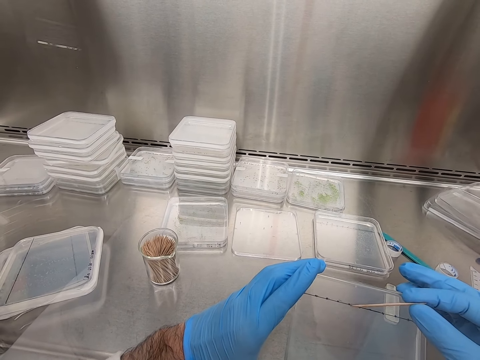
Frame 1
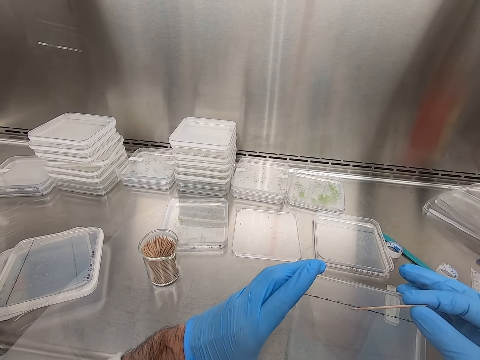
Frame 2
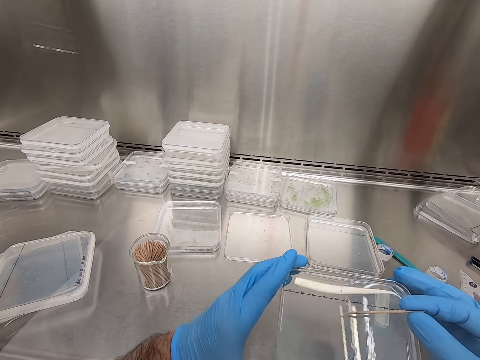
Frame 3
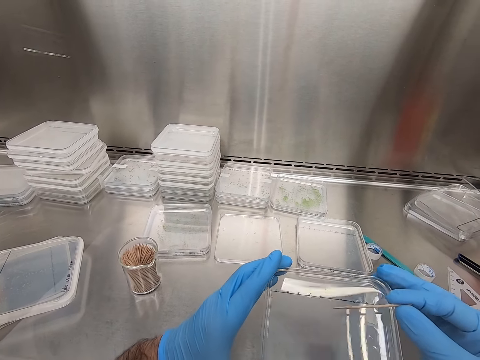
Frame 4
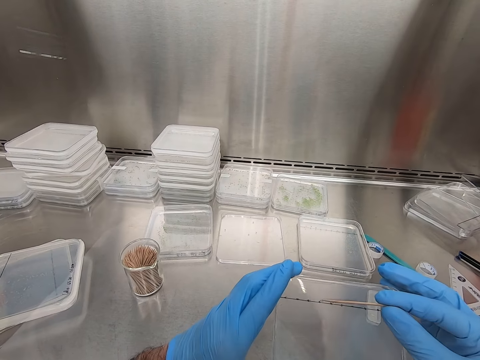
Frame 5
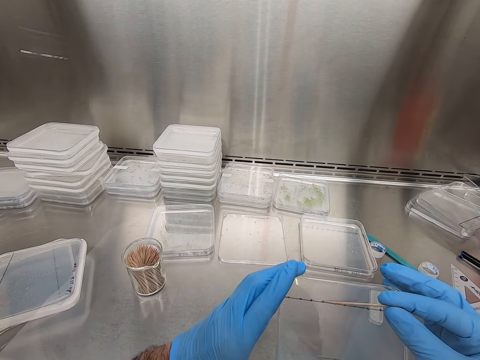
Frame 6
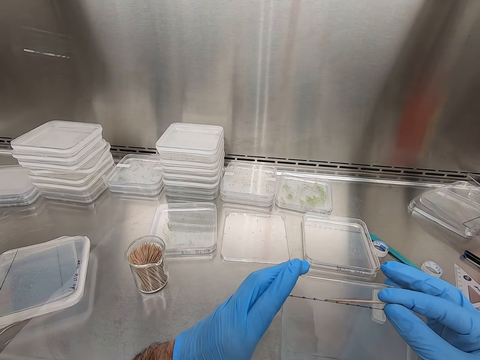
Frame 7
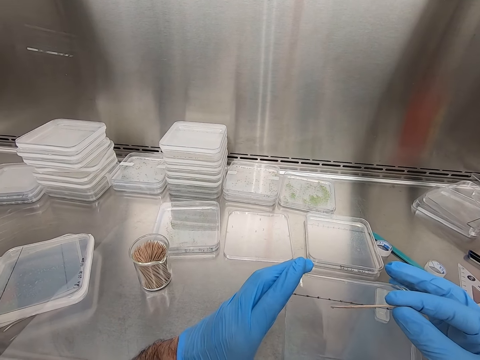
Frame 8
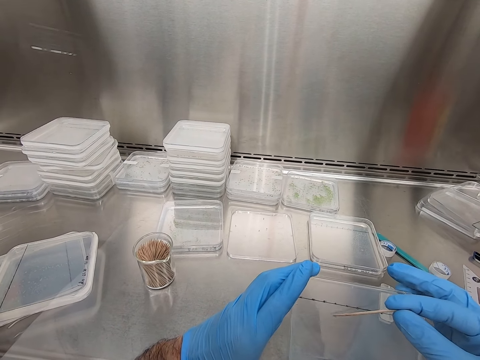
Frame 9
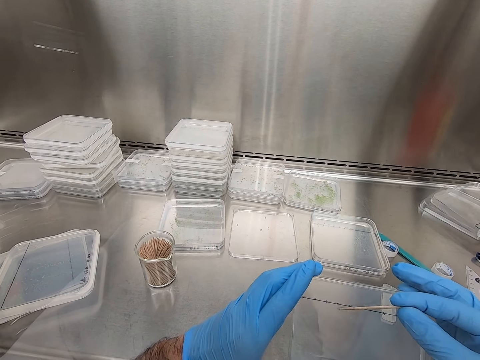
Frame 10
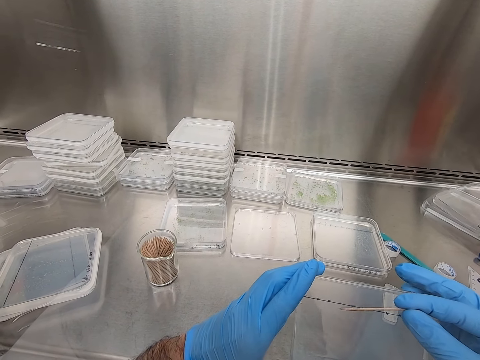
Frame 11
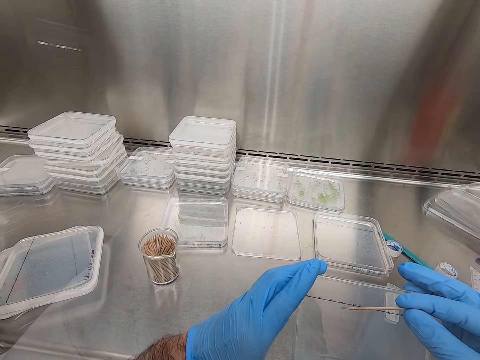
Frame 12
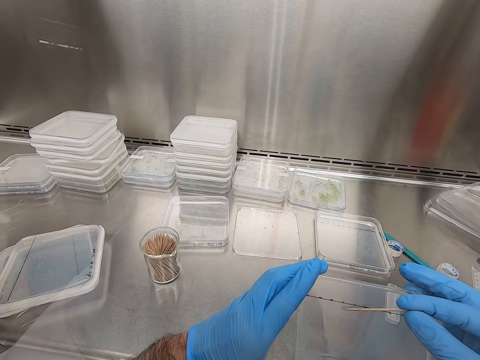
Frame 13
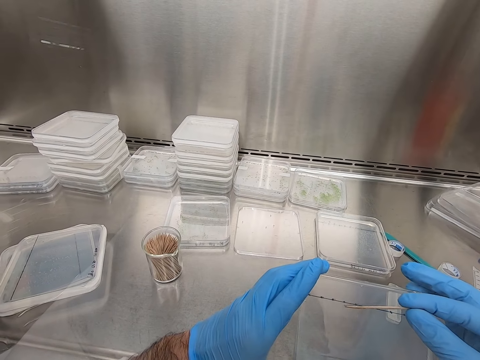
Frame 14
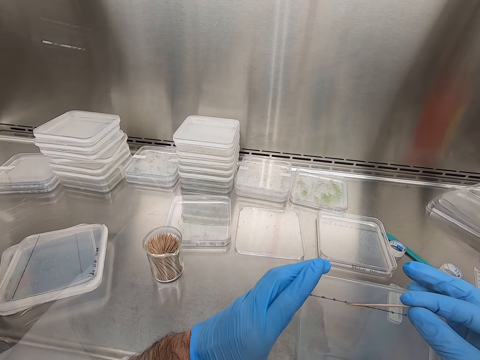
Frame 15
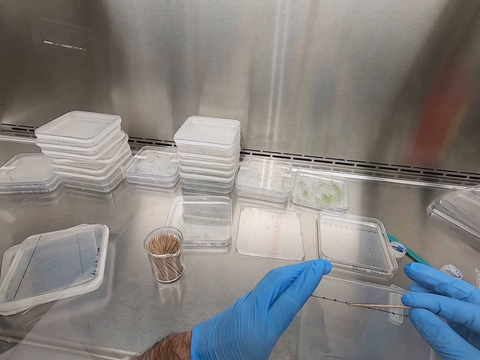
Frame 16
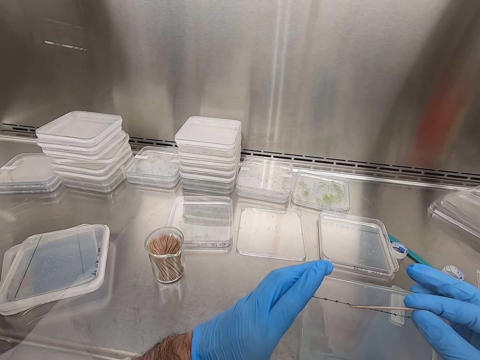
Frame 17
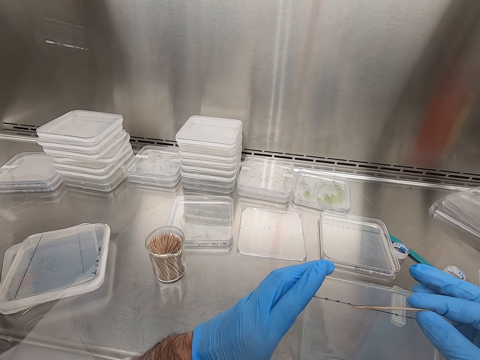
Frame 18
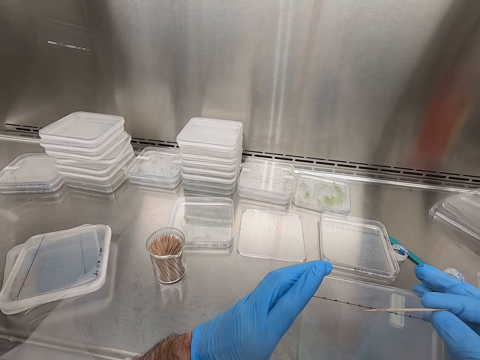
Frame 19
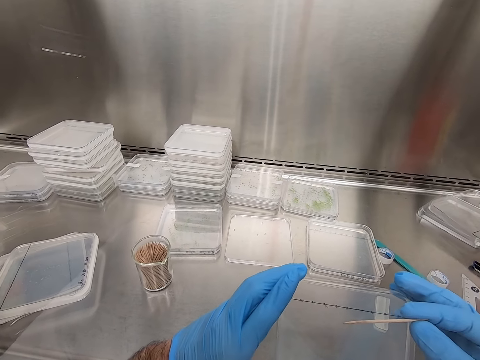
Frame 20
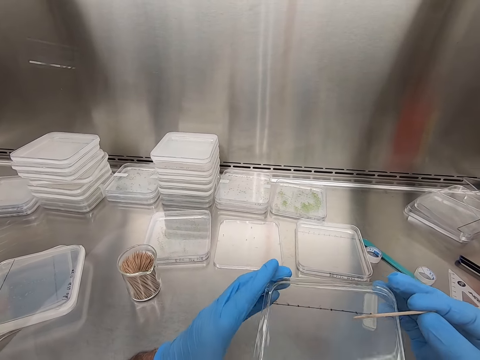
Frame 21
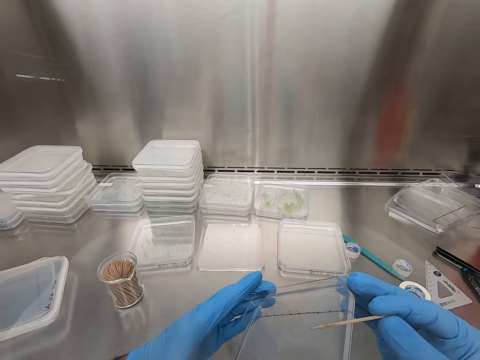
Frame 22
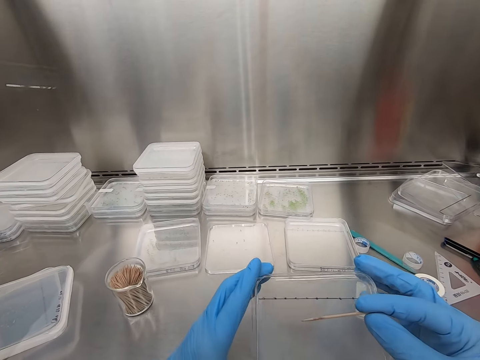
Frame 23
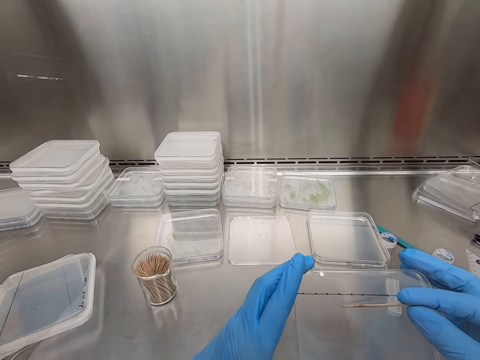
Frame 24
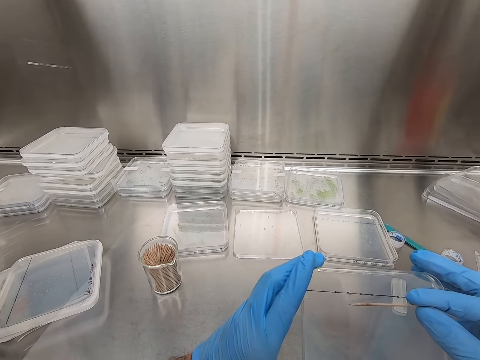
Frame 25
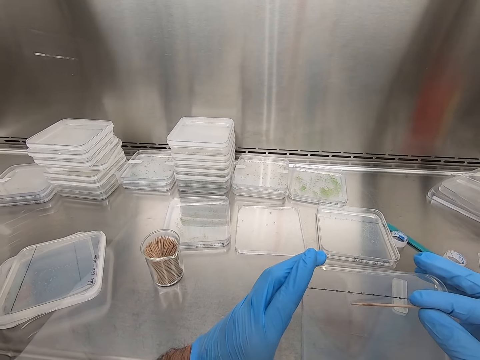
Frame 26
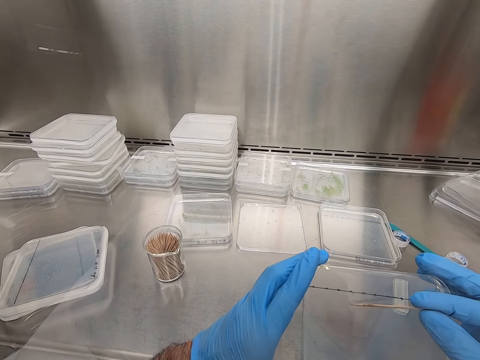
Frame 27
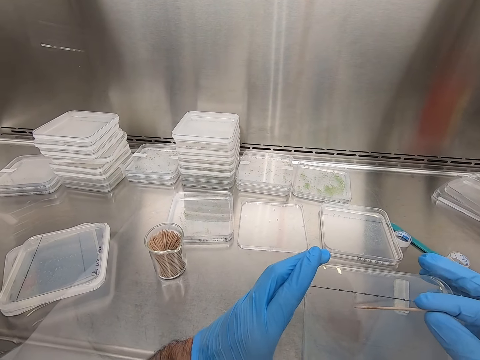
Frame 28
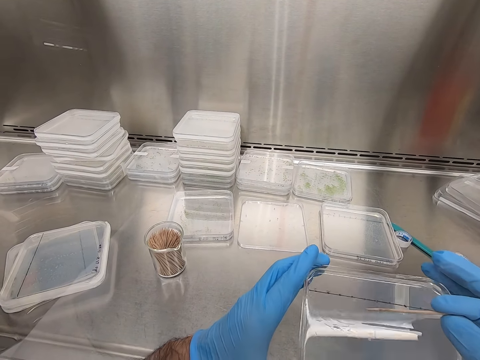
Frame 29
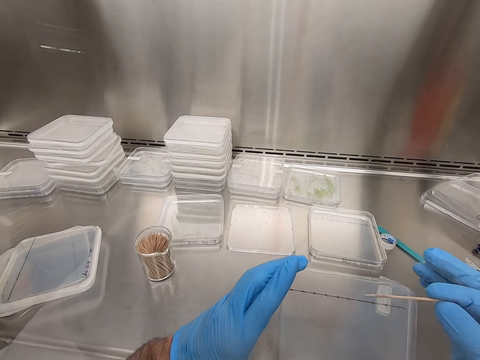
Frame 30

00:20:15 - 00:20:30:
The camera wearer tilts the container. They tilt the container again. They move the specimen in the container.

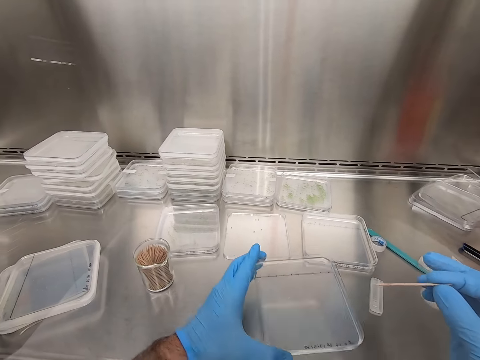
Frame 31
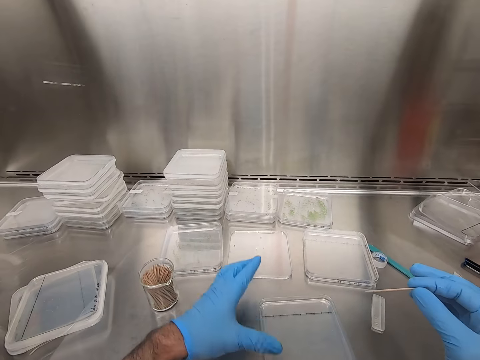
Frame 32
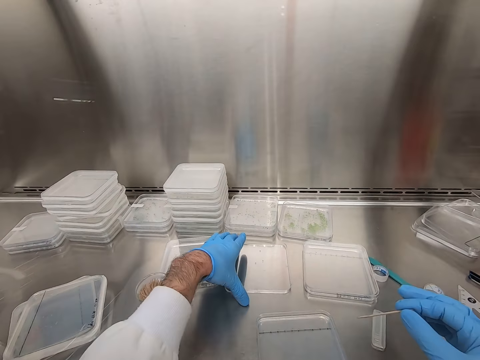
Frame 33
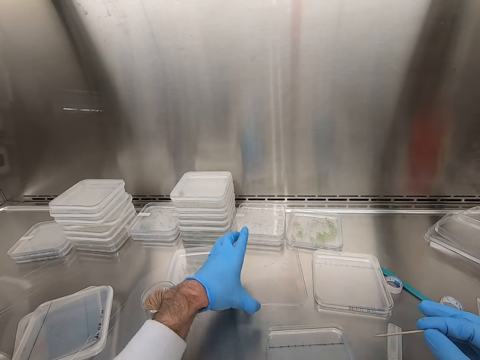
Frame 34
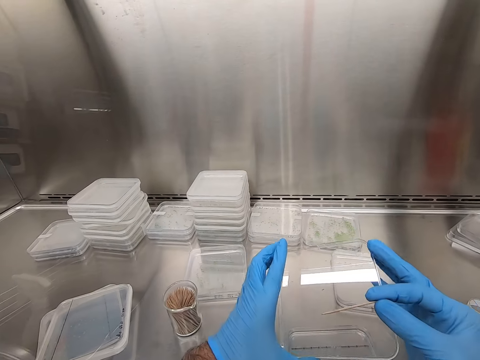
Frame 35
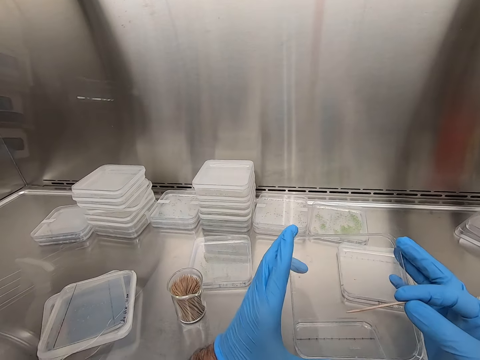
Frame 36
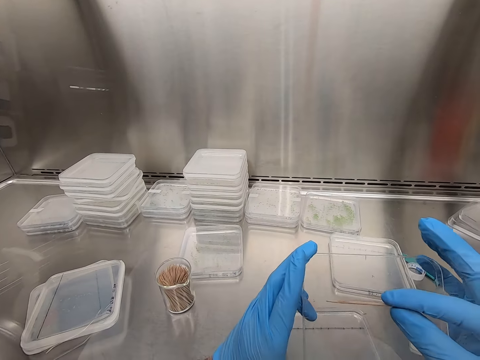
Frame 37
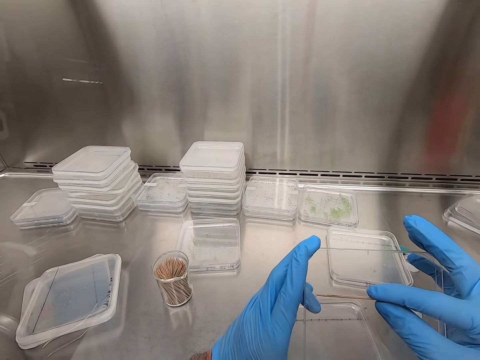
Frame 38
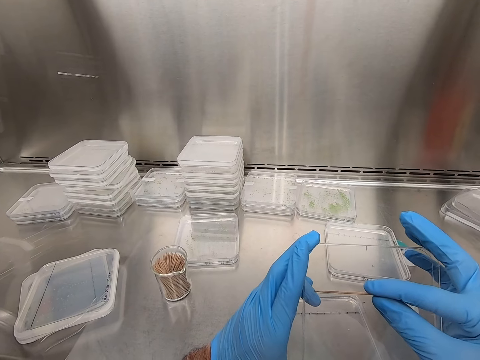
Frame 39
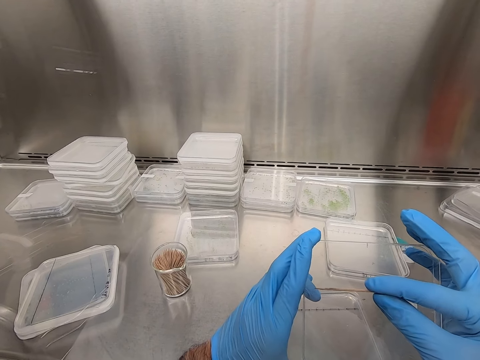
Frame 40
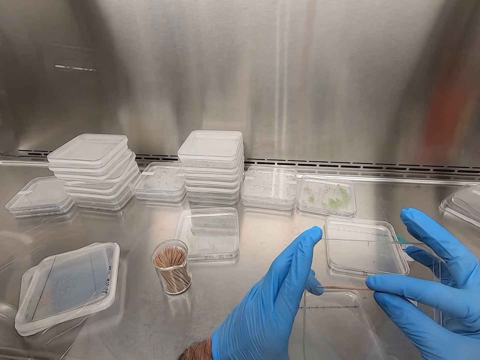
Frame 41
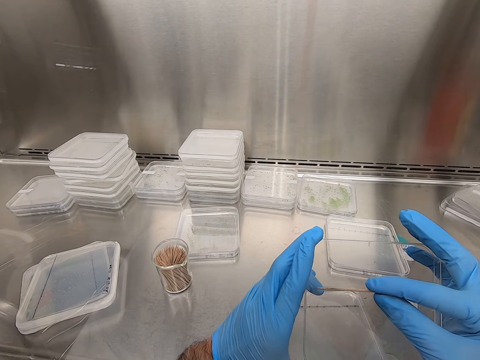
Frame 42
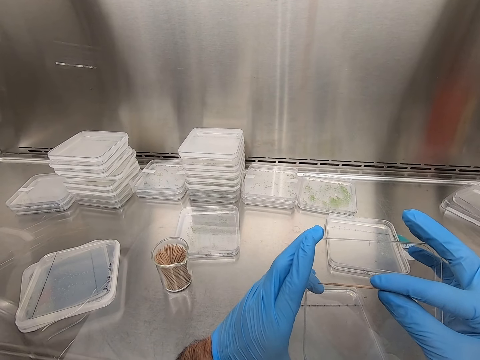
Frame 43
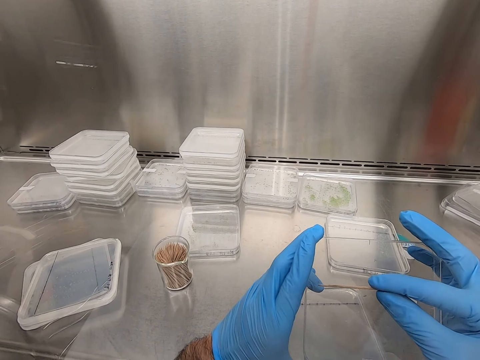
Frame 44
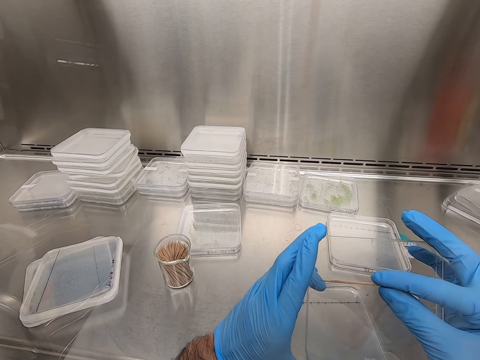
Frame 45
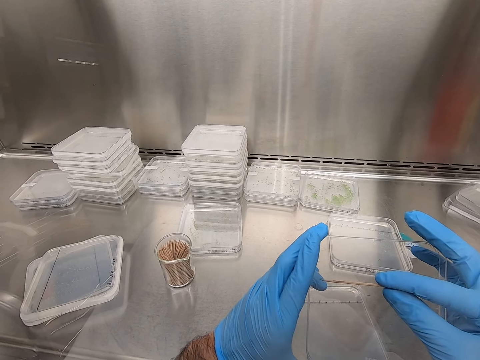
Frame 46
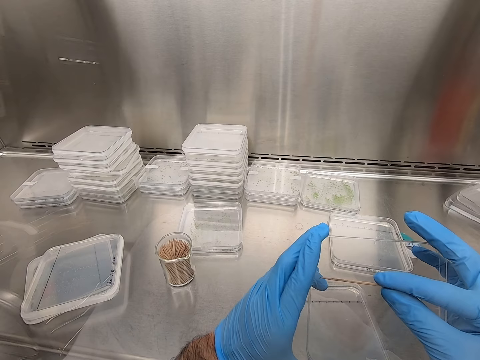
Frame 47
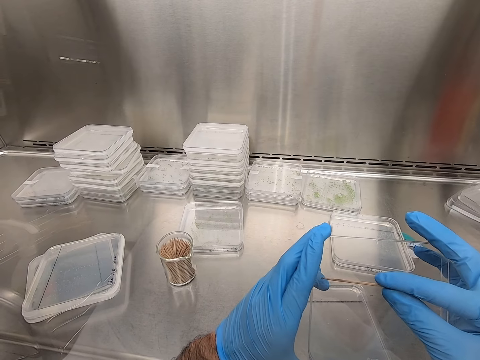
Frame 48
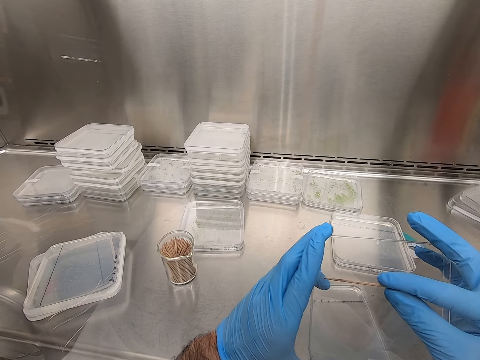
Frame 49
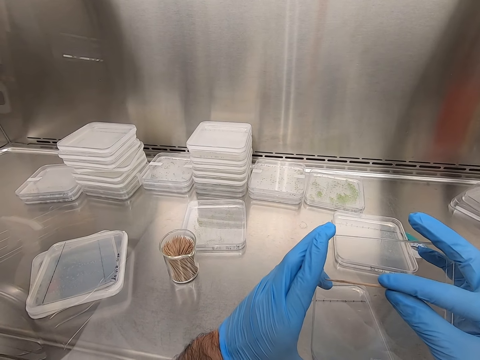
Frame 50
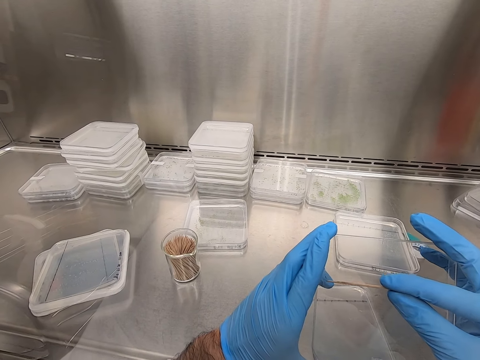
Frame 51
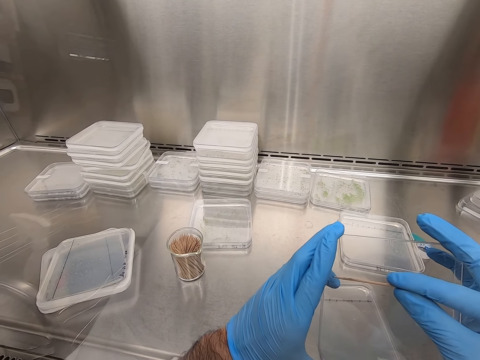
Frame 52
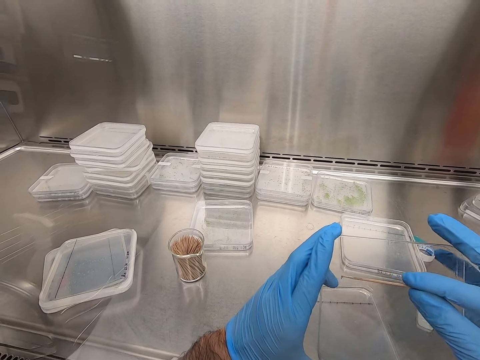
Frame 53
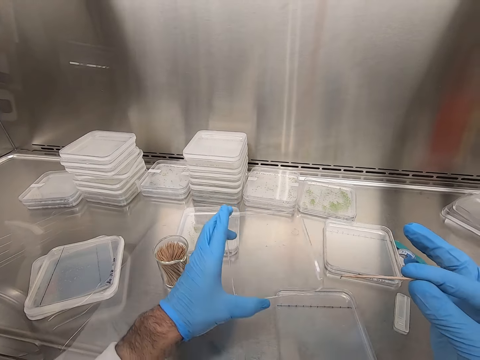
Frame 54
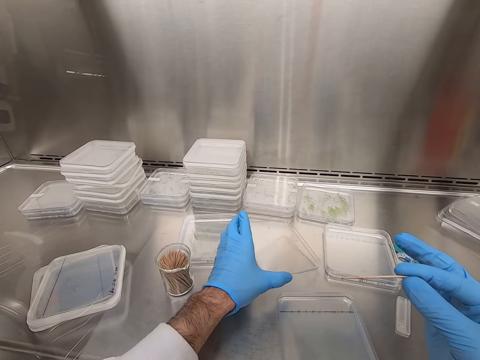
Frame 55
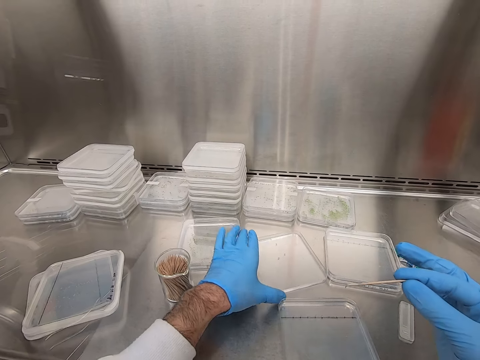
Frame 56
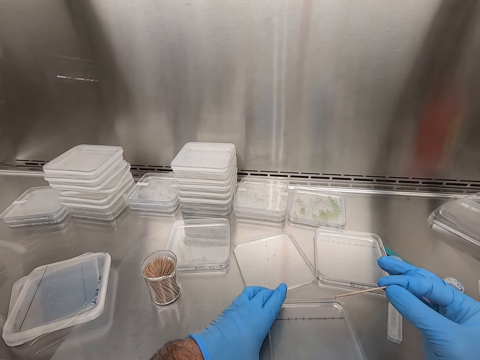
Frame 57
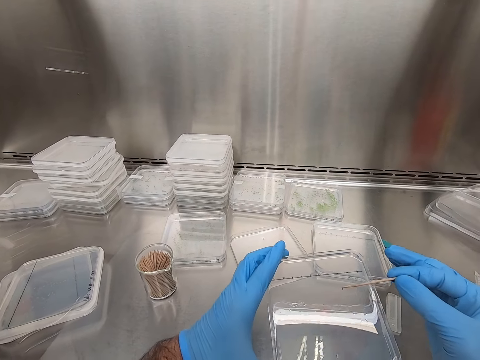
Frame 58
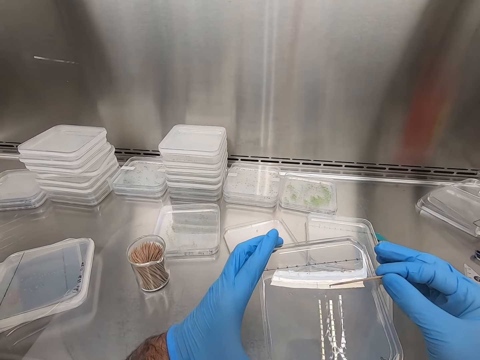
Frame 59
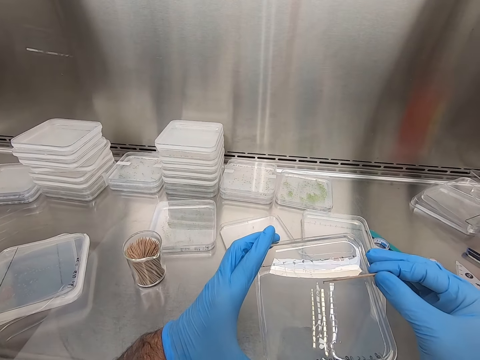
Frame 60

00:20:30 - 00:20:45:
The camera wearer puts down the container. They pick up another container. They hold the container. They move the specimen in the container with the toothpick. They put down the container. They pick up another container. They hold the container.
